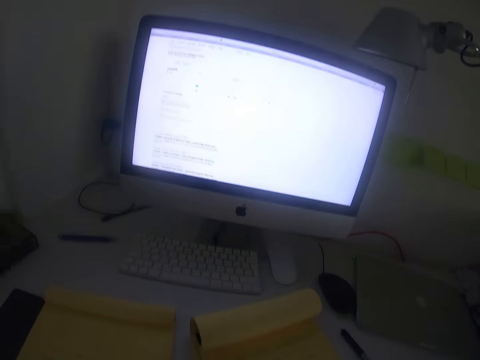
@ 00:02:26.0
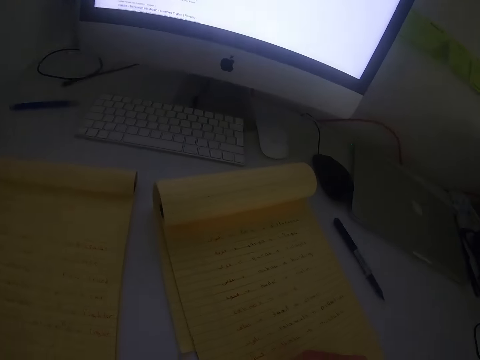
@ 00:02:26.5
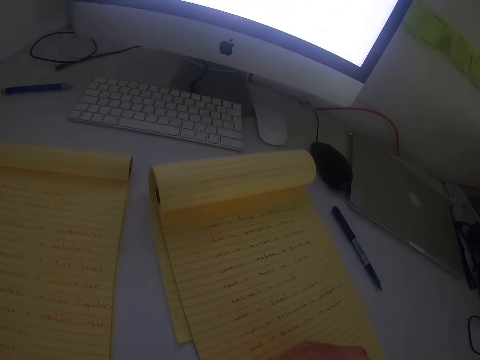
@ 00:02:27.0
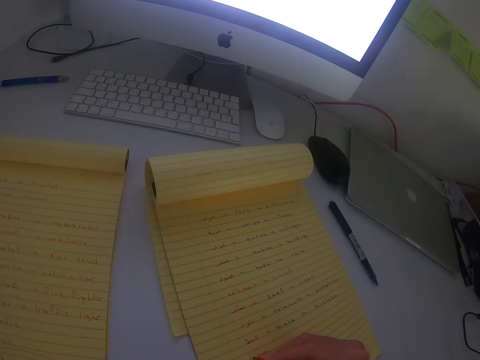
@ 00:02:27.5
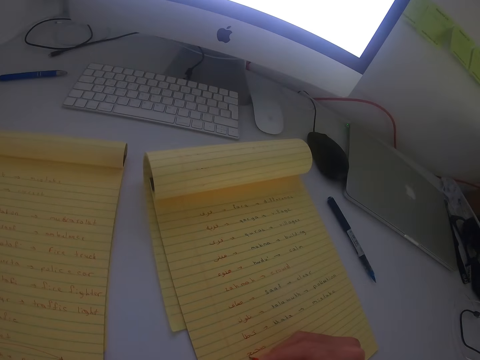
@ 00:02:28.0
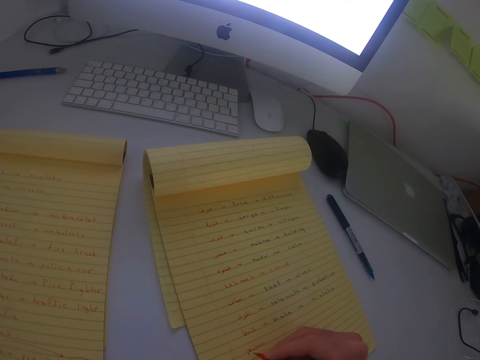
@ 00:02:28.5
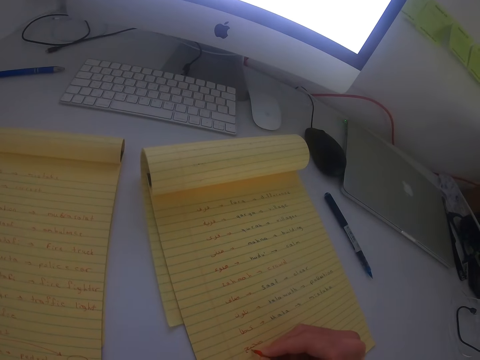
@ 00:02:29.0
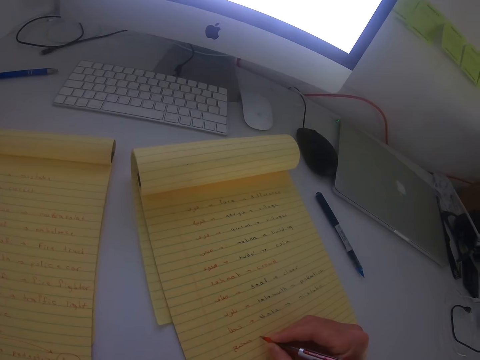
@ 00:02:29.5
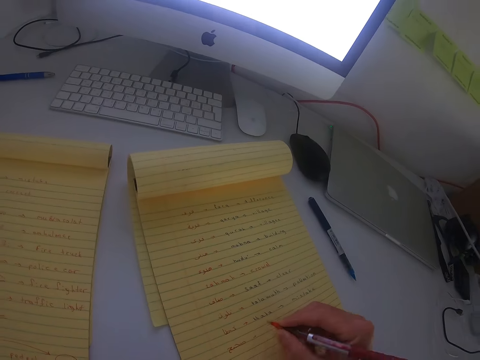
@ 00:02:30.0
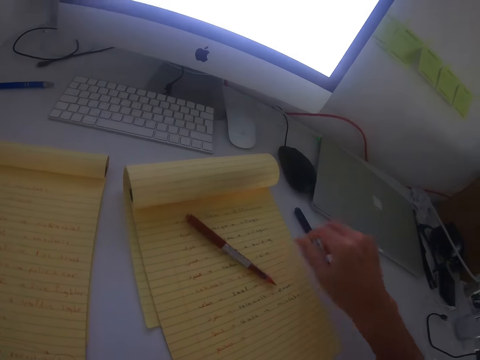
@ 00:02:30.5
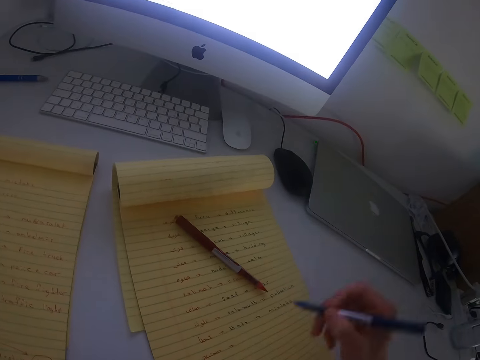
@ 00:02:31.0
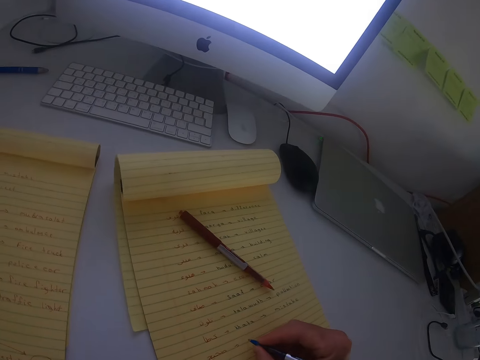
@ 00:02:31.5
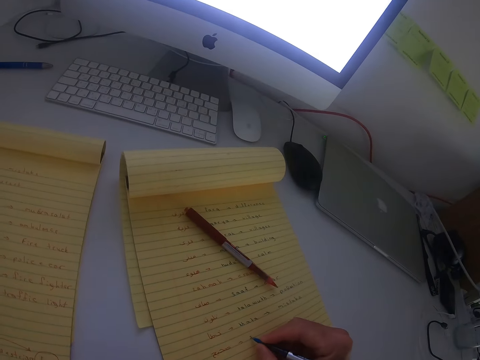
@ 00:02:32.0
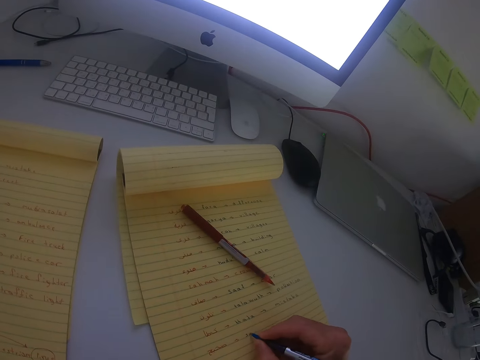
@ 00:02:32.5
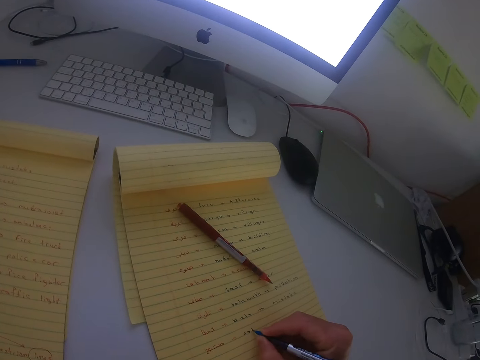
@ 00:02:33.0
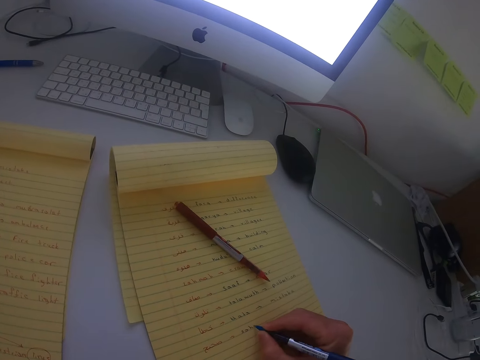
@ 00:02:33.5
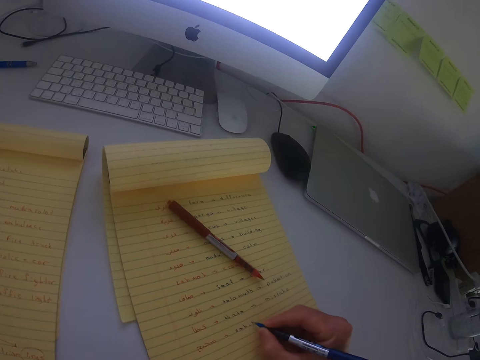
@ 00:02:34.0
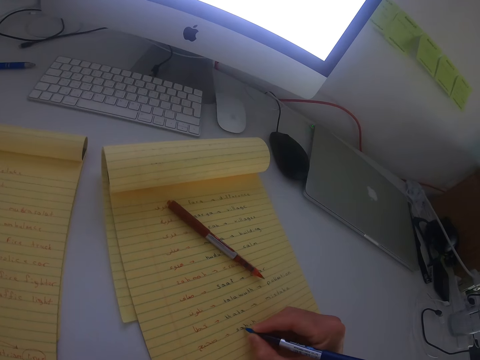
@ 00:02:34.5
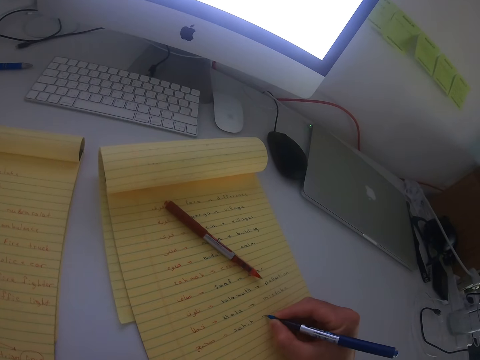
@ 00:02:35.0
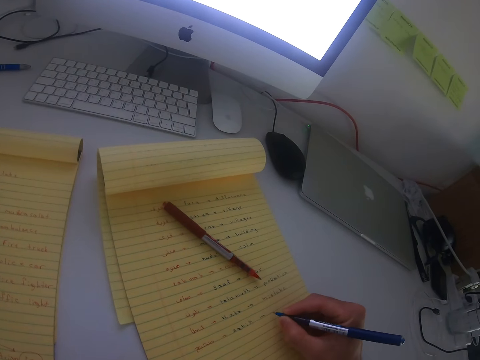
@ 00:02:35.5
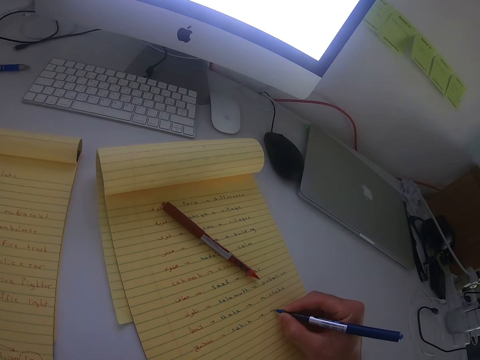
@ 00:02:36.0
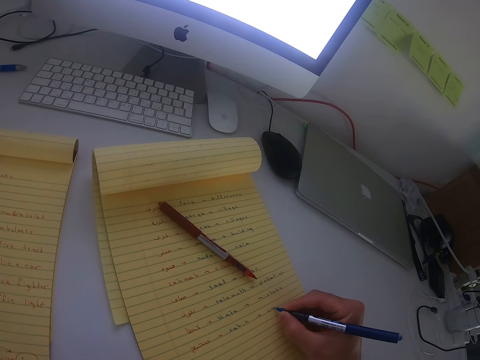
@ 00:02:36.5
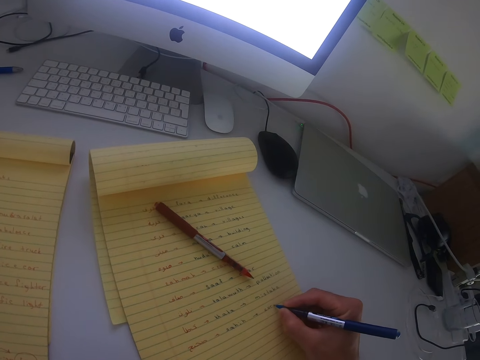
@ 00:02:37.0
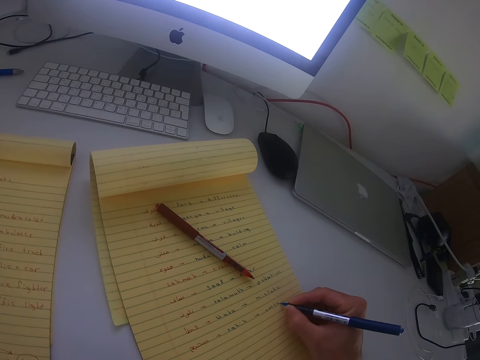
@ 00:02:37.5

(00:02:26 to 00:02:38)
The camera wearer looks down at the book. They write on the book with the red pen. They drop the red or black pen on the book. They pick up the blue pen on the desk. They write on the book with the blue pen.

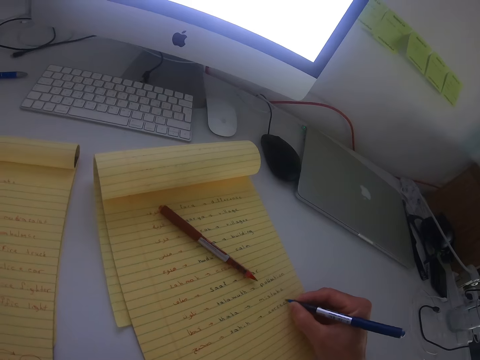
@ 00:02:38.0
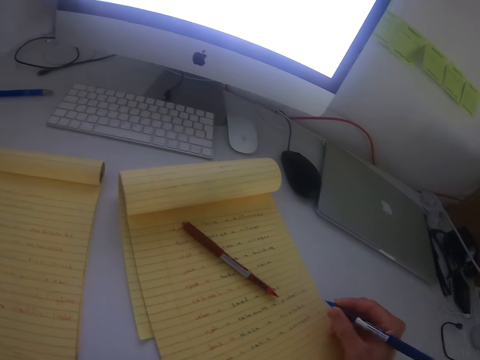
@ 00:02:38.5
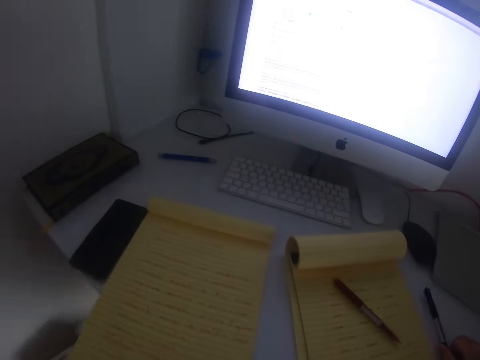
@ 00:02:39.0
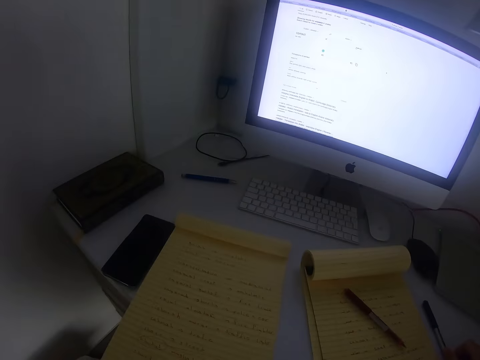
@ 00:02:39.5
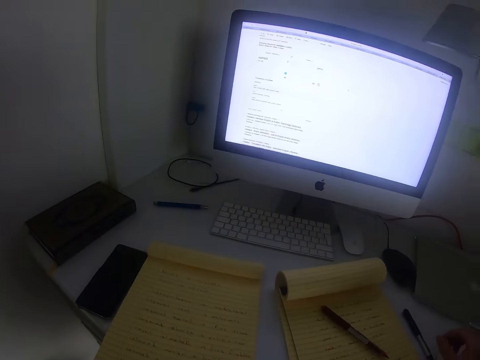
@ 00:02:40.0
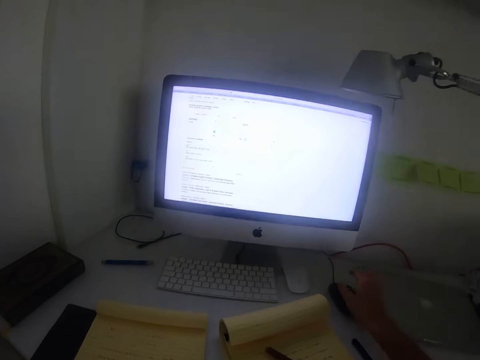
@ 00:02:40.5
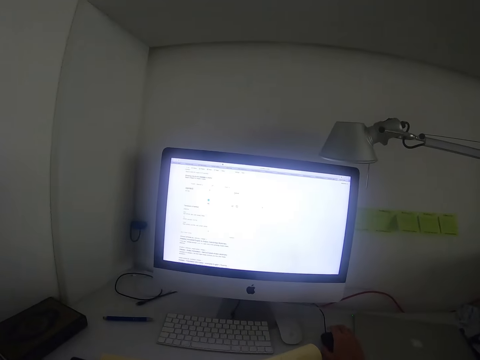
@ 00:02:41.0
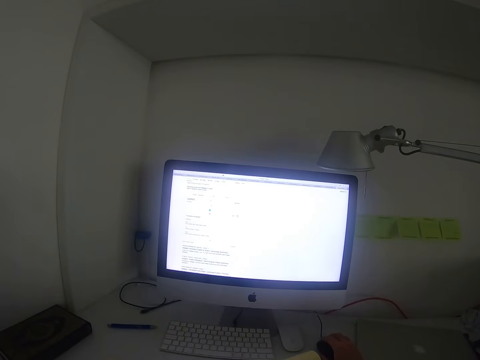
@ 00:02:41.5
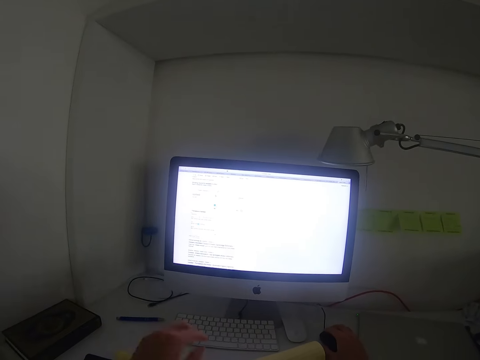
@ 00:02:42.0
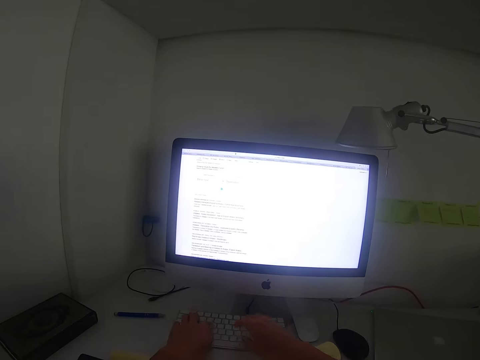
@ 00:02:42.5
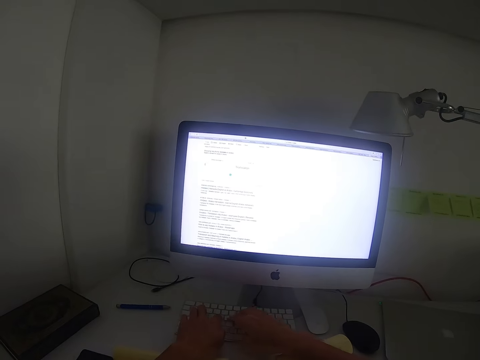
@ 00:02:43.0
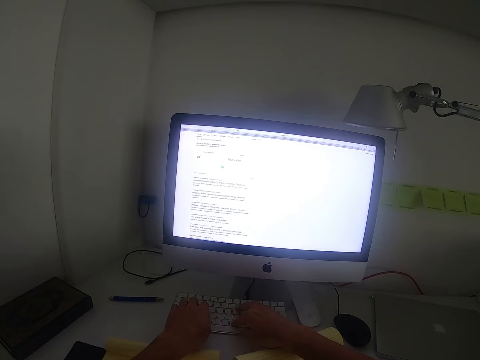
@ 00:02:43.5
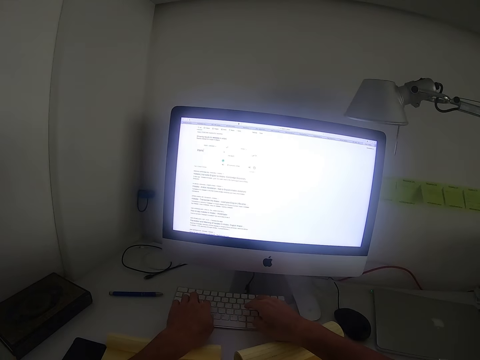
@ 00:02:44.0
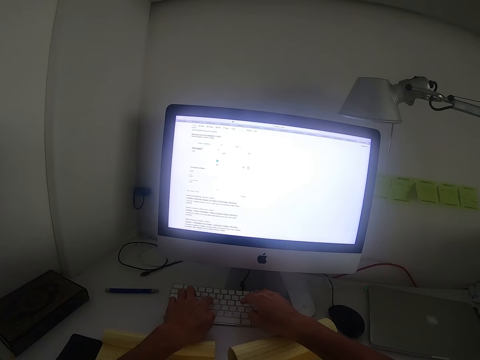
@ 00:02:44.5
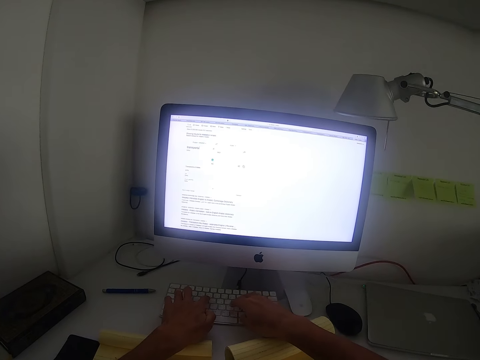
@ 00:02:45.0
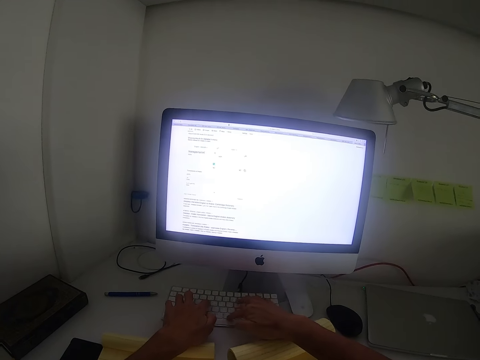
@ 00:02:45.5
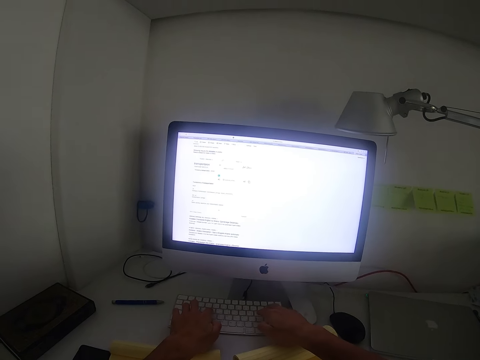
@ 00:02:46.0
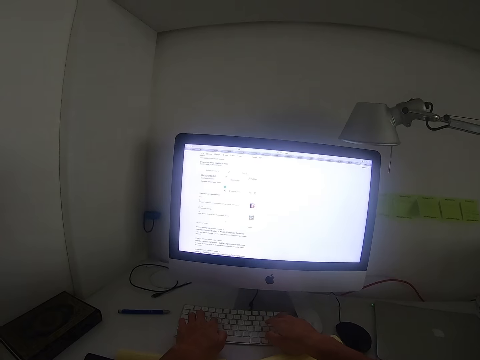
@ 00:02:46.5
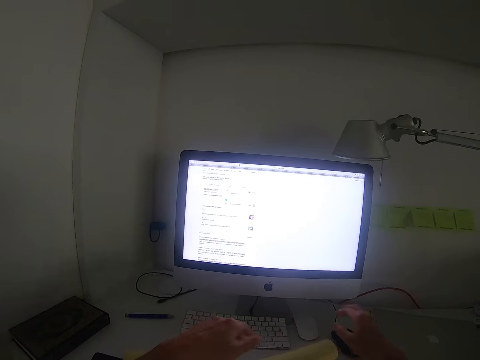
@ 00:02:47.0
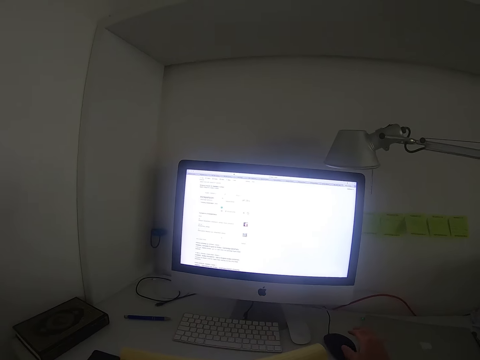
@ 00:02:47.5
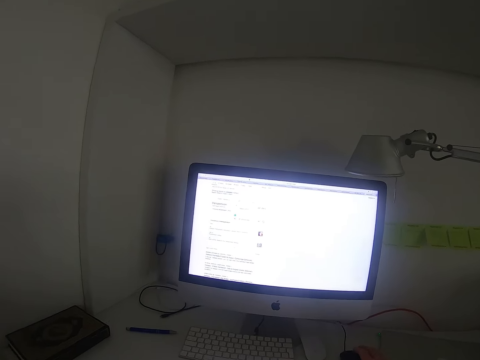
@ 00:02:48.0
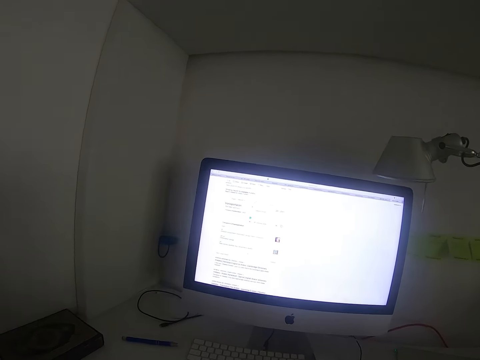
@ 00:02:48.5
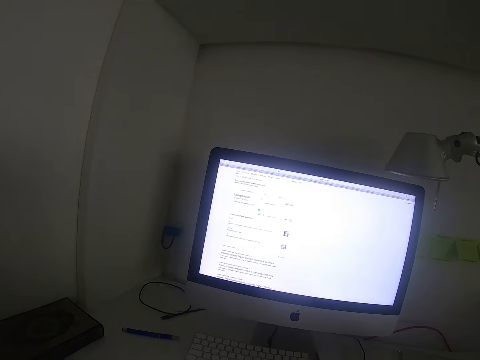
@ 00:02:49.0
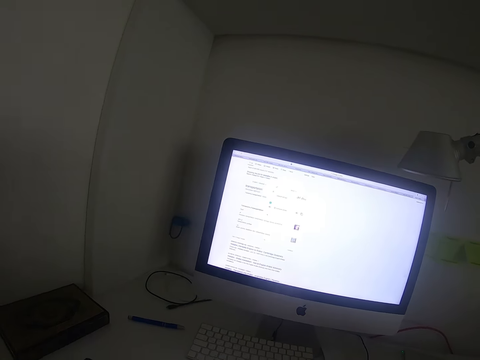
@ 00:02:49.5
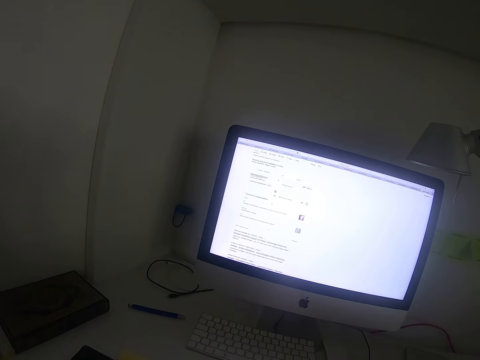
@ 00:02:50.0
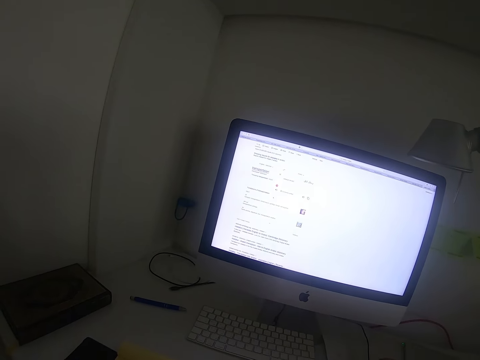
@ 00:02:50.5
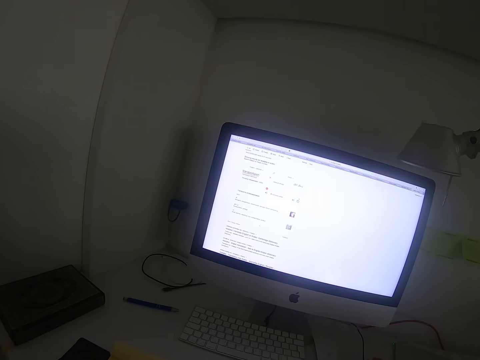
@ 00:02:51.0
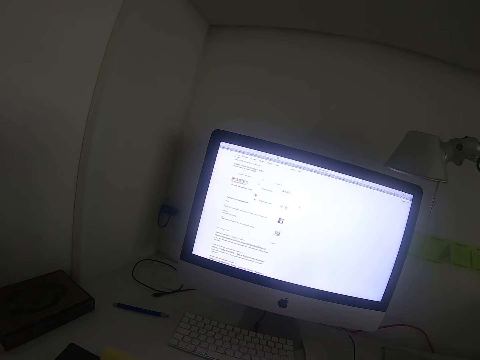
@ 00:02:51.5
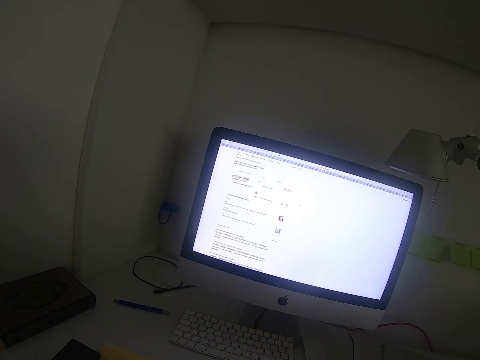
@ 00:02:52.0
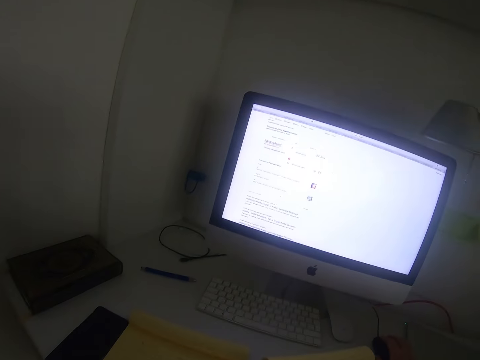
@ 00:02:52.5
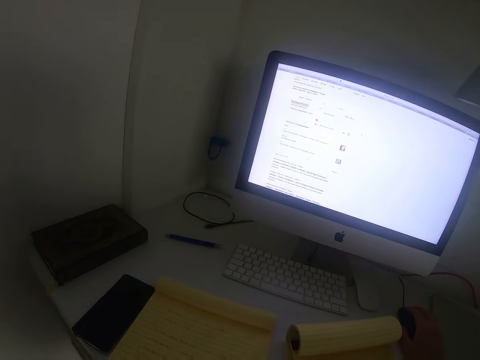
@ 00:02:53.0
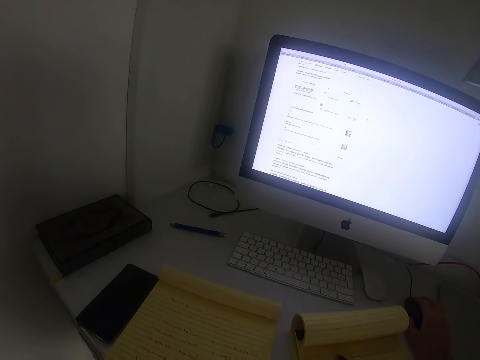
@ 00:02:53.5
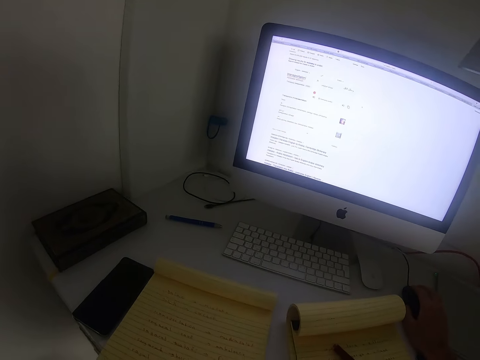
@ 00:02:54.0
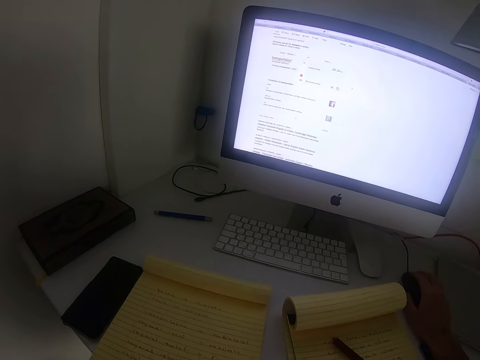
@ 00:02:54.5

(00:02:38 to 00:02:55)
The camera wearer drops the blue pen on the table. They reach for the mouse. They operate the mouse. They click the mouse. They type on the keyboard. They reach for the mouse. They scroll with the mouse.
